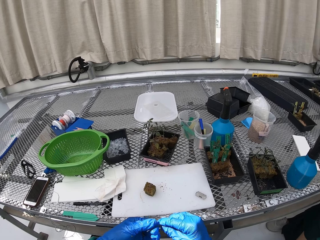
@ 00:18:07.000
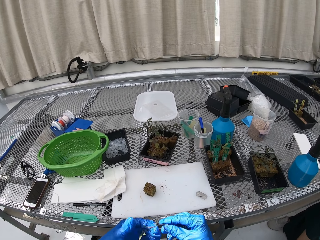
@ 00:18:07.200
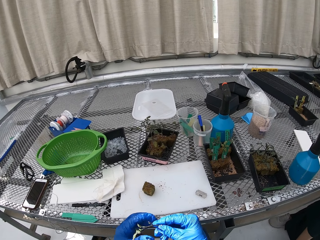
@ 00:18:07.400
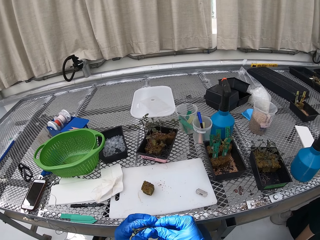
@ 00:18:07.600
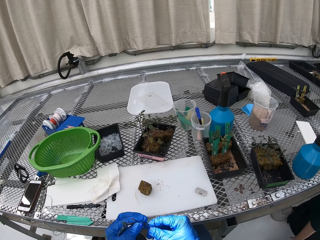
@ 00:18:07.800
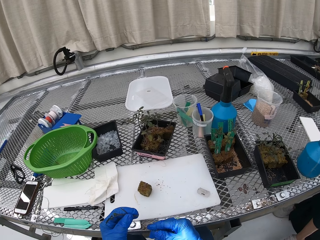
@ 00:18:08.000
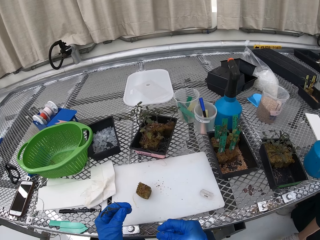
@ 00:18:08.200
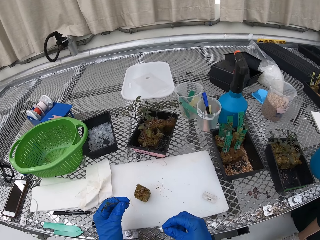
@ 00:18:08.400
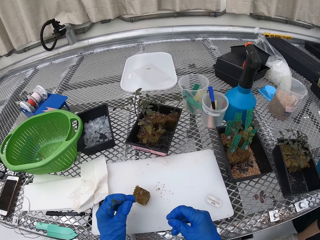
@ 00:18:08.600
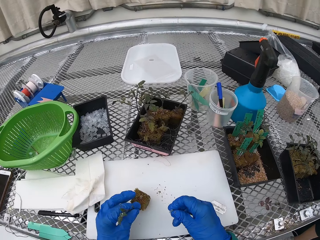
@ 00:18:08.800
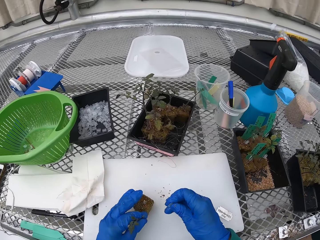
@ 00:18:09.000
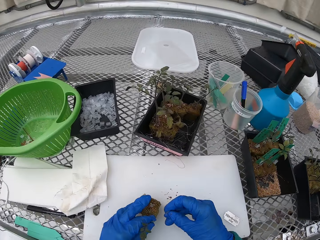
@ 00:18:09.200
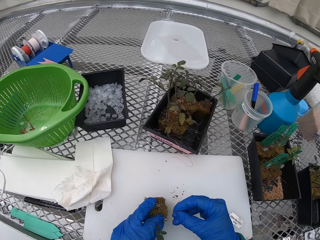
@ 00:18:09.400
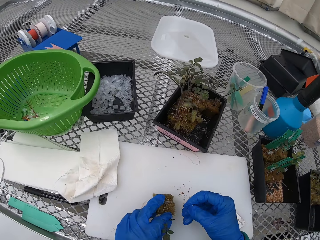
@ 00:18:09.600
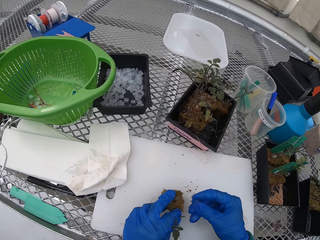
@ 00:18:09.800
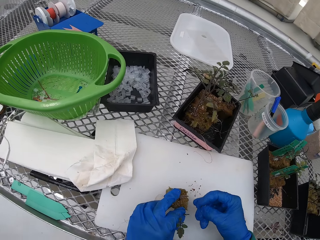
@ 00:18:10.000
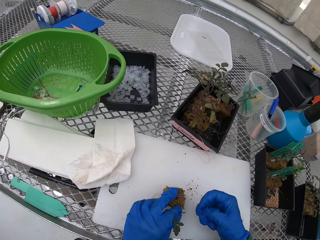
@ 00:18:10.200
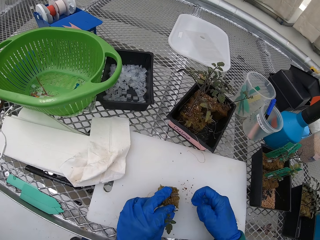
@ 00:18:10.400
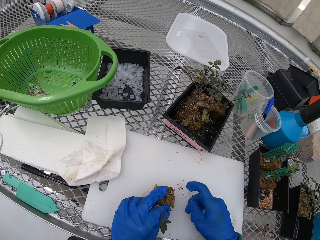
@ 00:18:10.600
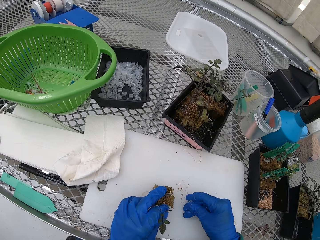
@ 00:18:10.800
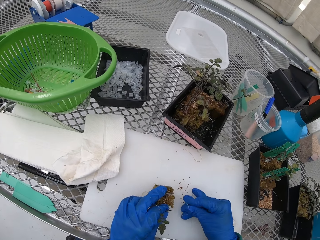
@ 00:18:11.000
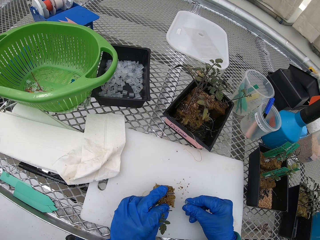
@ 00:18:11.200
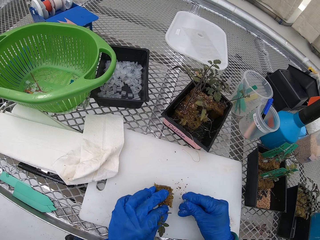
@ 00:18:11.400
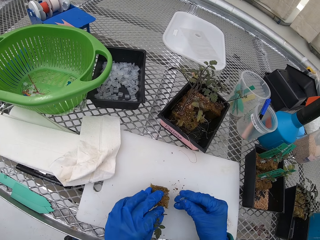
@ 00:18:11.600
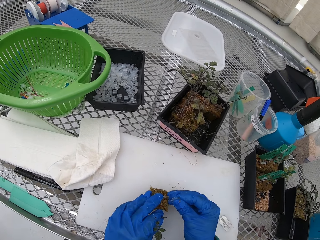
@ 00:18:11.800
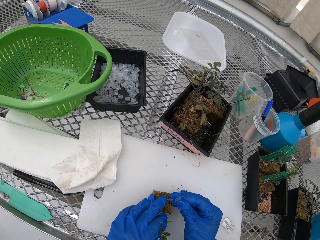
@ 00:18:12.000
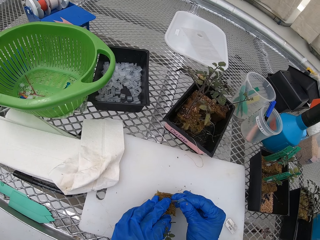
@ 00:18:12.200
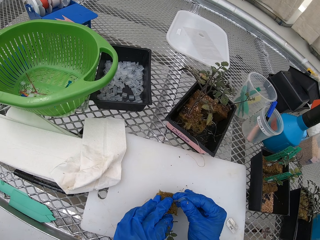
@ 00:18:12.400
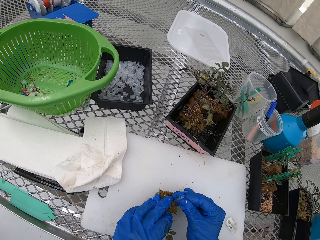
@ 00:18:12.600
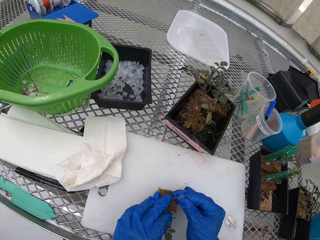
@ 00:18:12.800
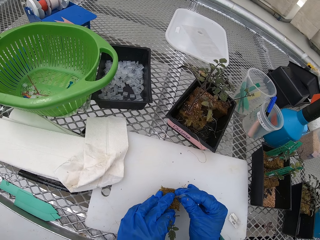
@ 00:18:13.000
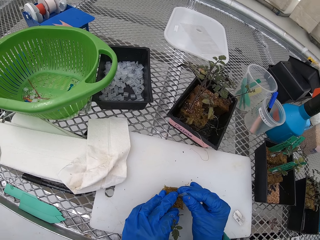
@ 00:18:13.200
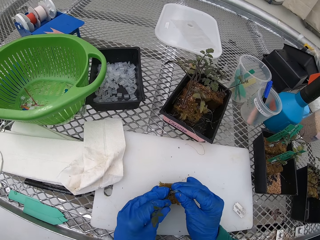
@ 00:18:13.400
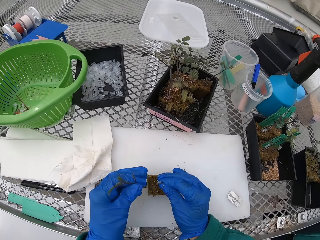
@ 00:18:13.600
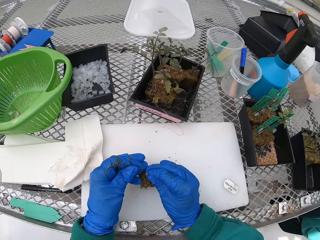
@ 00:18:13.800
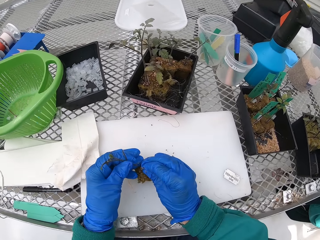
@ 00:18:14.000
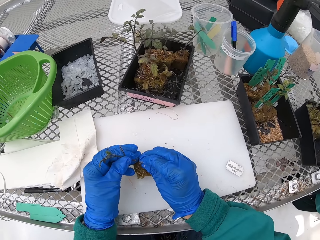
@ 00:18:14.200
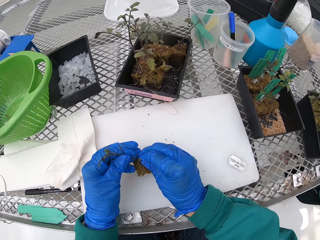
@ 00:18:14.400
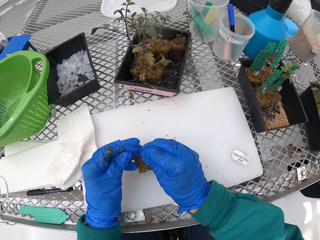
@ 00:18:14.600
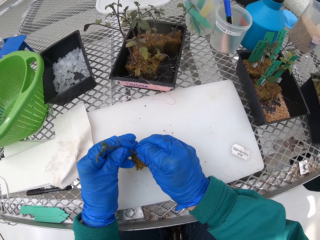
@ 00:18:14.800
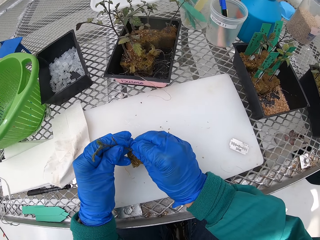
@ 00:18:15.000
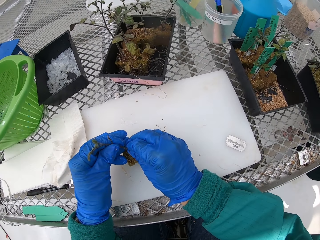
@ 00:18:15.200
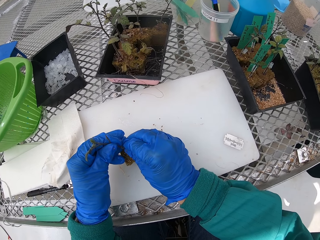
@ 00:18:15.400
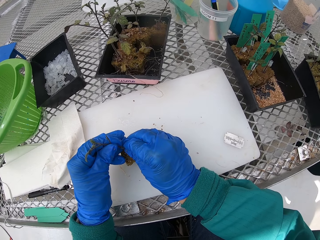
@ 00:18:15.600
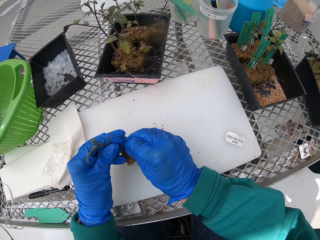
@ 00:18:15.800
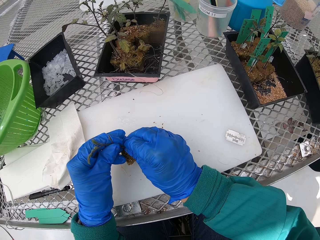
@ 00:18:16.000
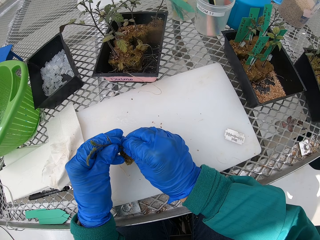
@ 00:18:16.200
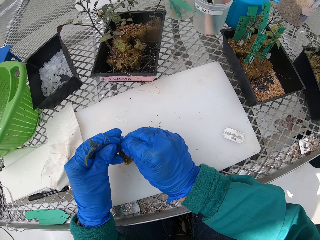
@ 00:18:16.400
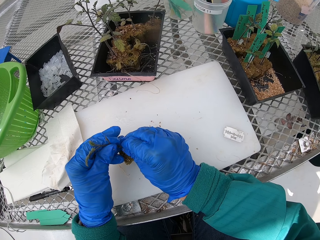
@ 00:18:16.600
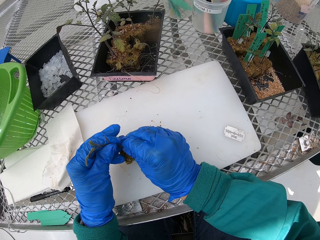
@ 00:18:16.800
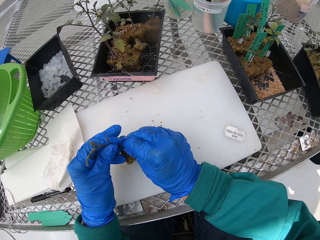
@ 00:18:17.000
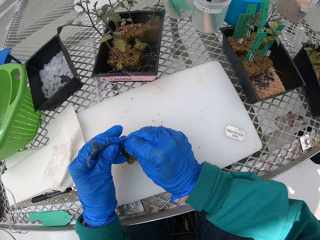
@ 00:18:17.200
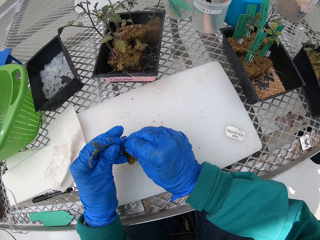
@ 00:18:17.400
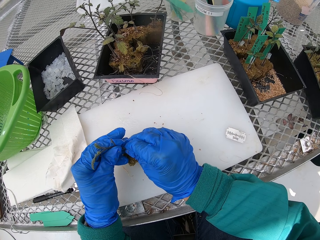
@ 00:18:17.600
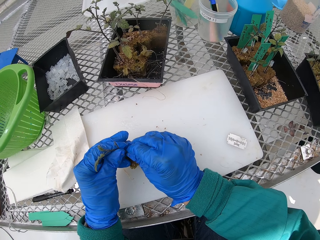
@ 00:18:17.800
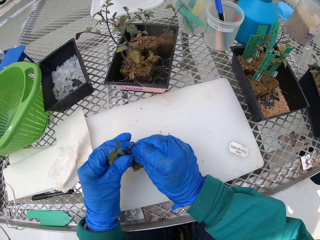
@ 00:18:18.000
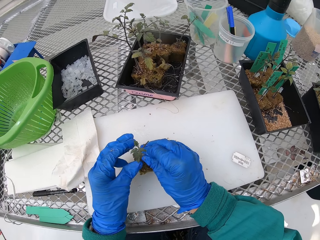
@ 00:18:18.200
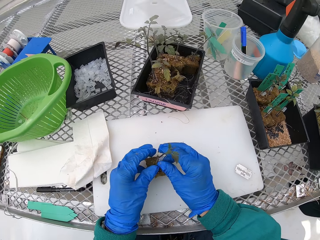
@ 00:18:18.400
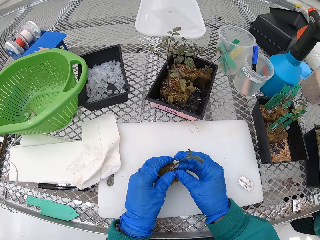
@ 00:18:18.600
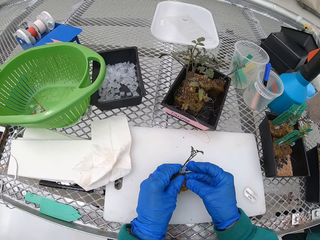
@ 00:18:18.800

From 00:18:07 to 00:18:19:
The camera wearer plants the flower with the use of a holder. They fix the small container on the plant.

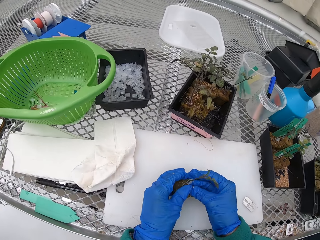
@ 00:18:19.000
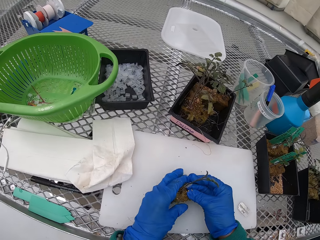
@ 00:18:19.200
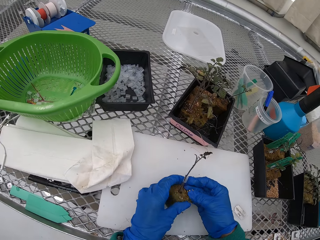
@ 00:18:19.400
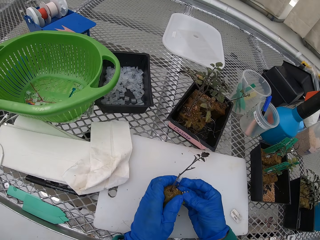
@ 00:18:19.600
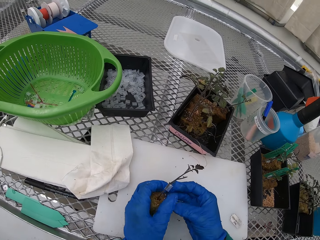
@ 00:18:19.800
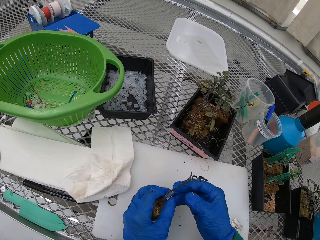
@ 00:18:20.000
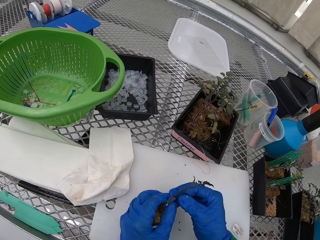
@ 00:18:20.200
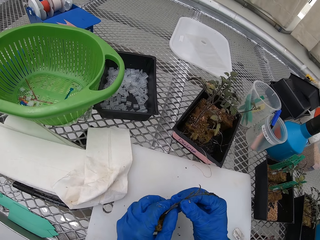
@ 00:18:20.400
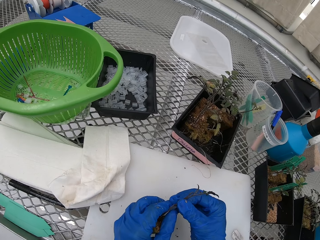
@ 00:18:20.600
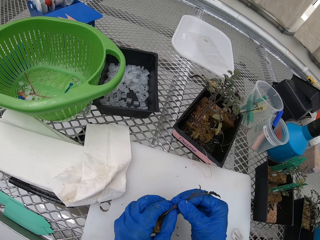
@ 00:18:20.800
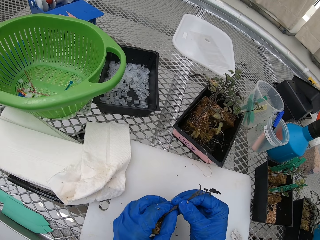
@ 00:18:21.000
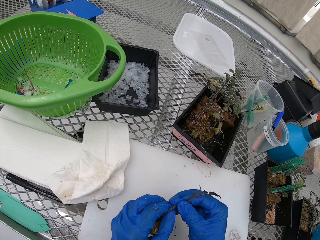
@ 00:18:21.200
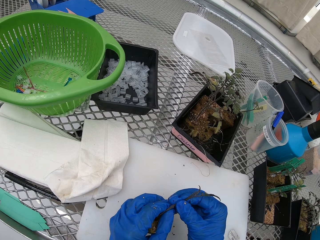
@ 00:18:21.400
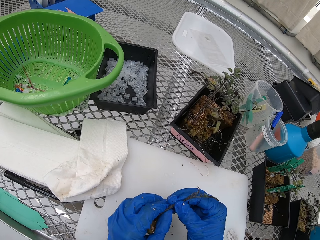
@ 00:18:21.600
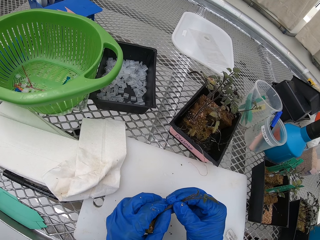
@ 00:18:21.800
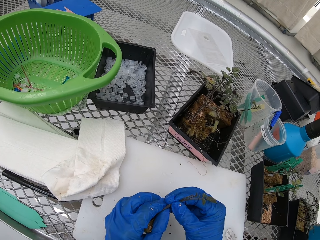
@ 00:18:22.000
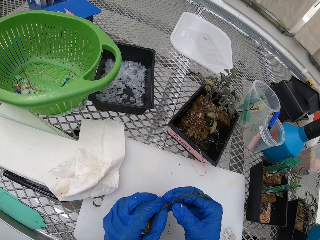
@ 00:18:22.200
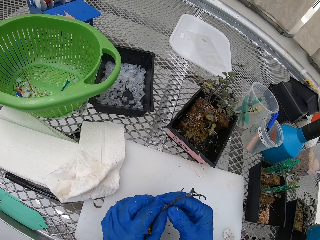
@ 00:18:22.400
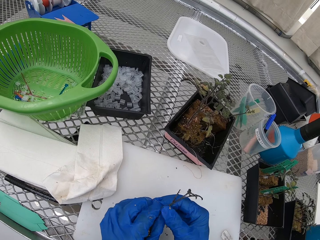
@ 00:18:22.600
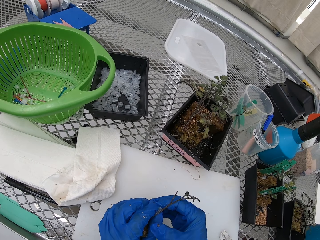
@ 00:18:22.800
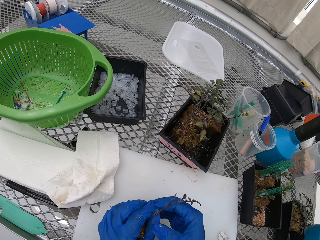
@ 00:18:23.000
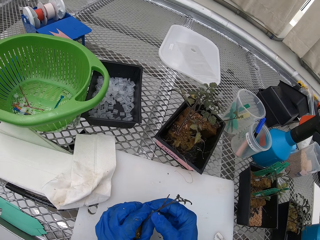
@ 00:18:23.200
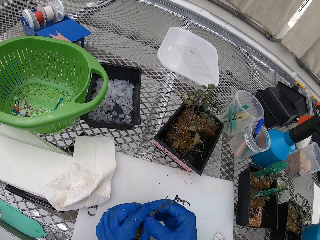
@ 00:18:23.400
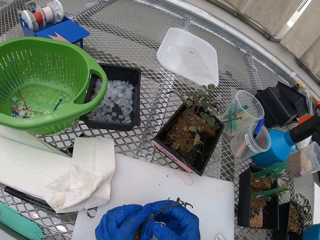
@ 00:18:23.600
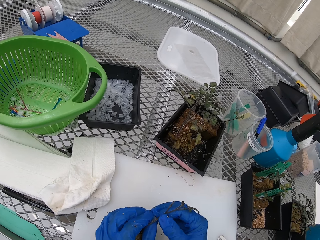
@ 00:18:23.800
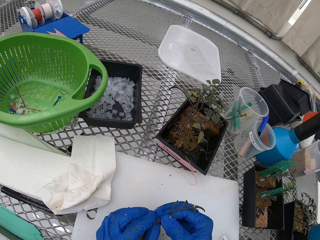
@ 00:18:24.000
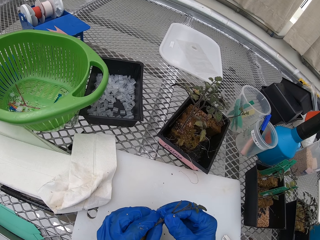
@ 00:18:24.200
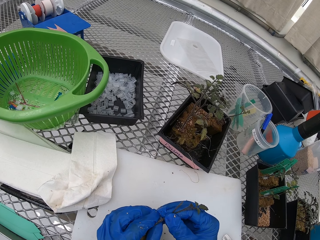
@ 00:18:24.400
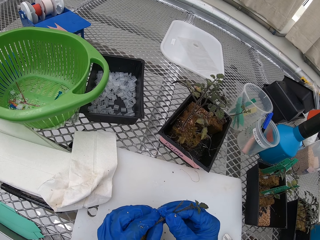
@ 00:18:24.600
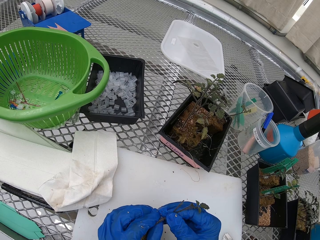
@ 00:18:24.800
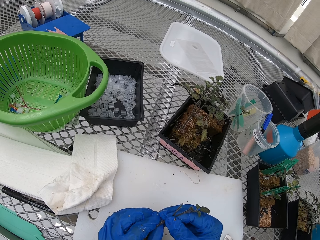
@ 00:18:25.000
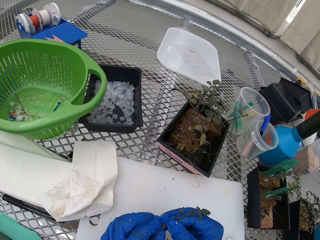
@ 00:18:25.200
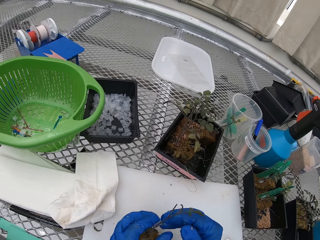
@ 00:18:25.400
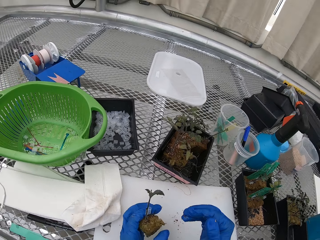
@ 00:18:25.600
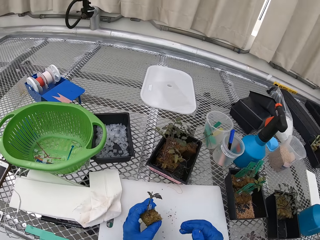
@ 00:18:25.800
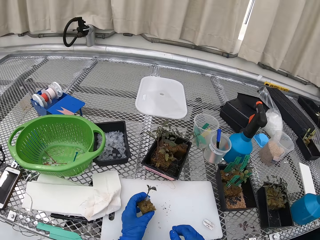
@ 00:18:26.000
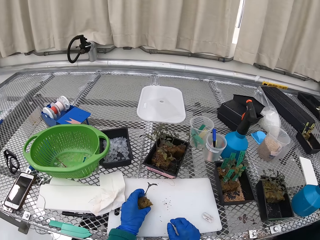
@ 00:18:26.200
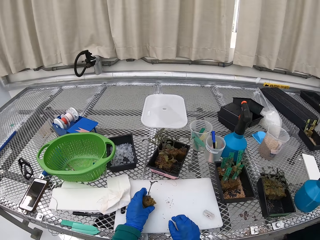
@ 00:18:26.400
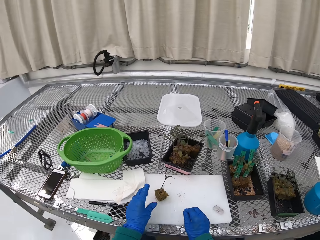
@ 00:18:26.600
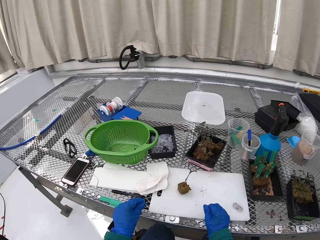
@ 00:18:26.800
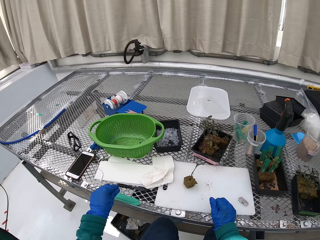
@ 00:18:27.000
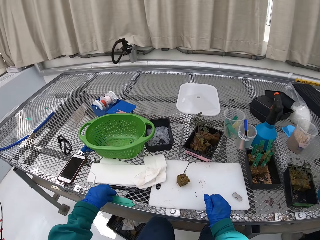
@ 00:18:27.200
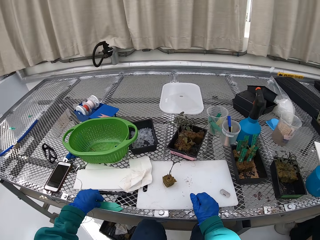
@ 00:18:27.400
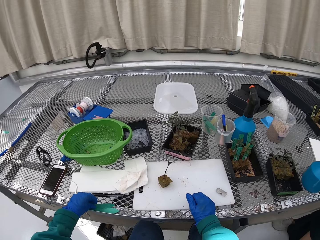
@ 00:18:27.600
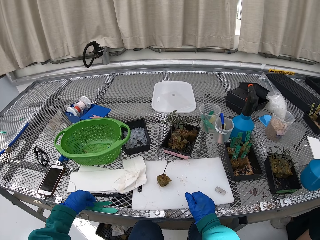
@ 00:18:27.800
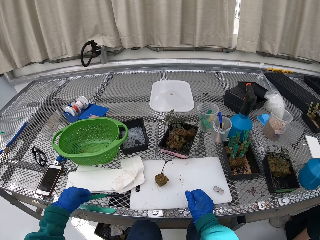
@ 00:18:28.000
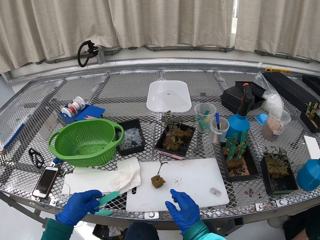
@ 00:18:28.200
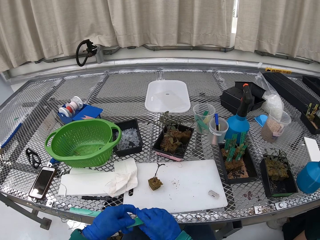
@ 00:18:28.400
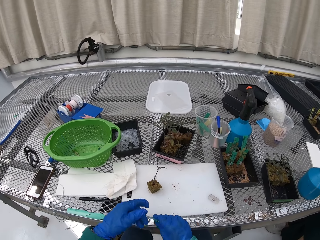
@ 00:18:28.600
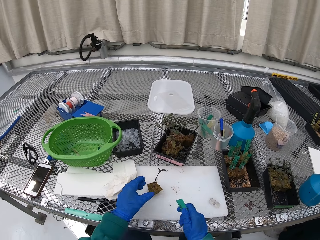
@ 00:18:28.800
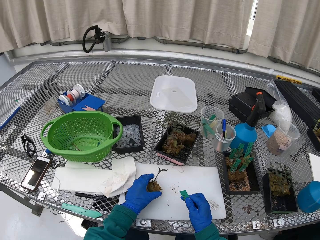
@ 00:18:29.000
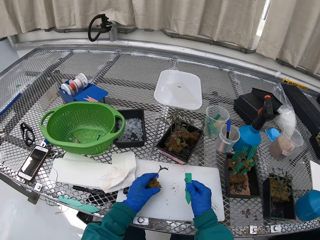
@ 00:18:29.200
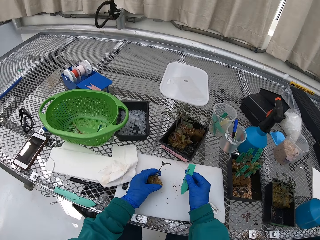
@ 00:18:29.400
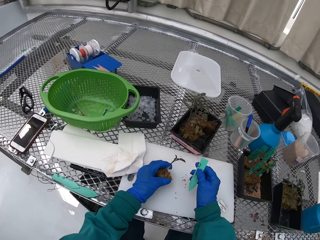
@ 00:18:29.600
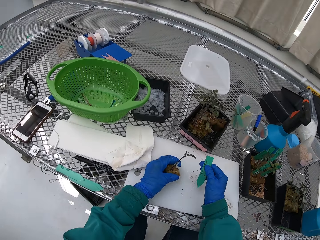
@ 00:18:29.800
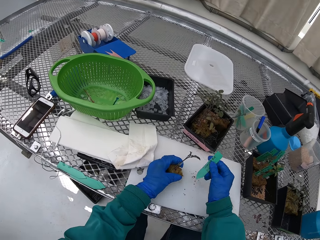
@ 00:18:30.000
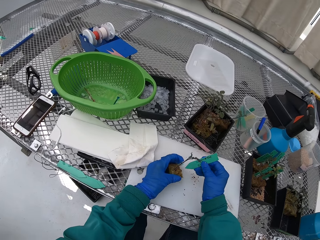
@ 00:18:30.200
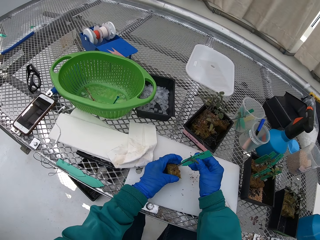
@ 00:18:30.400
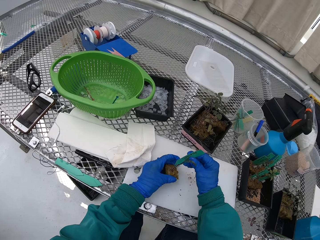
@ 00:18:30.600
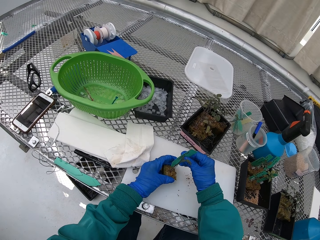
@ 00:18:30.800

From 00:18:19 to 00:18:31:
The camera wearer puts the flower on the chopping board. They pick up the name sign or label from the table. They put the label on the plant.
